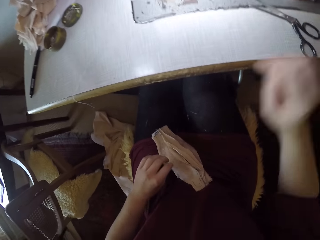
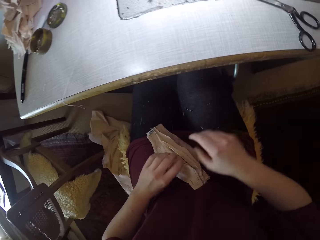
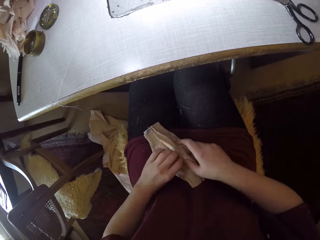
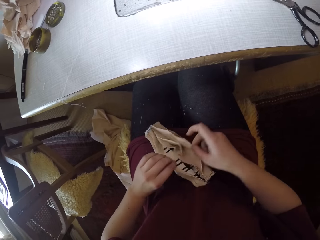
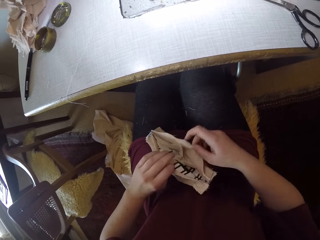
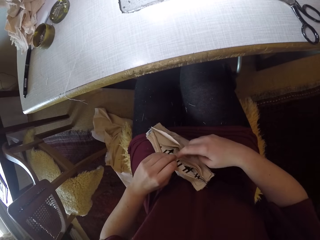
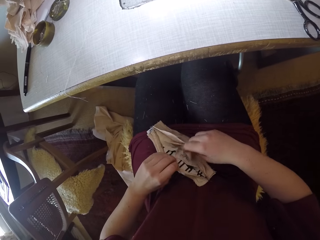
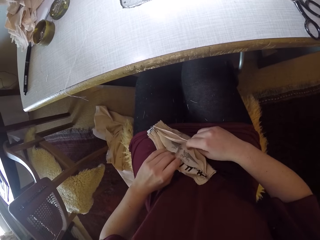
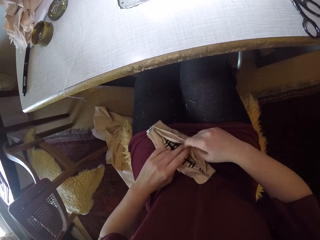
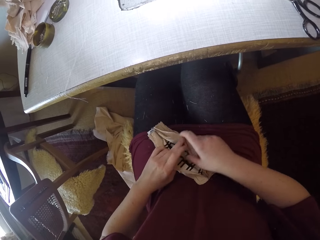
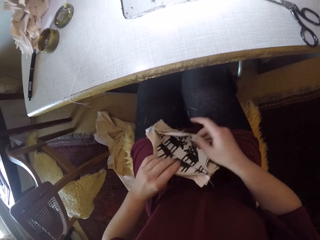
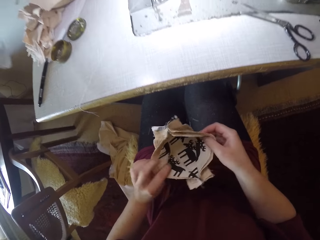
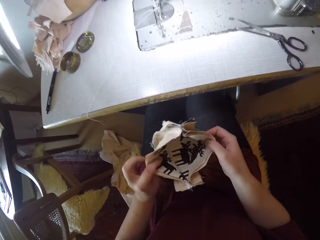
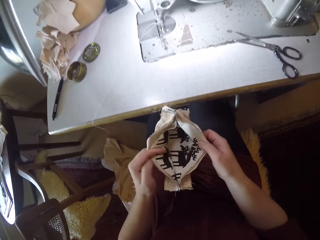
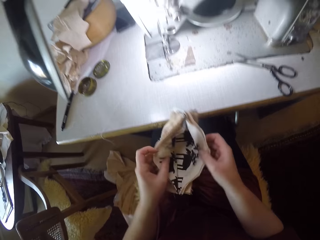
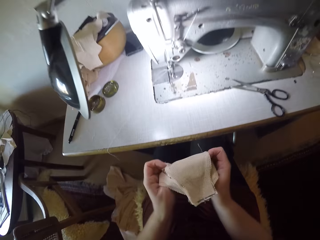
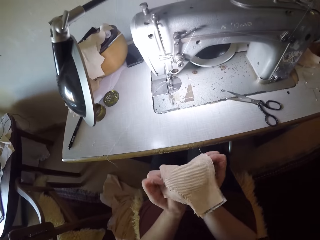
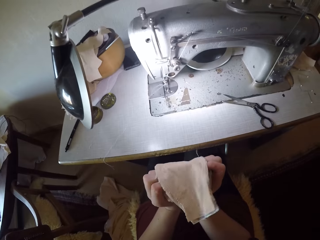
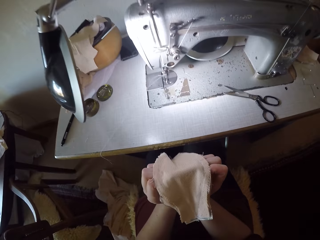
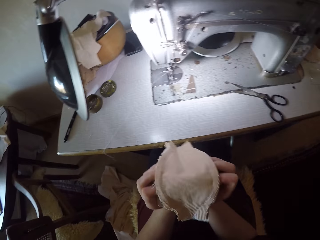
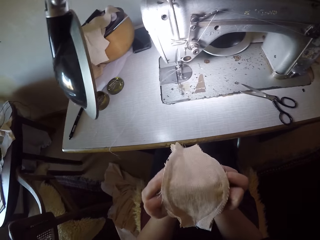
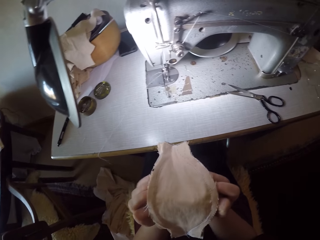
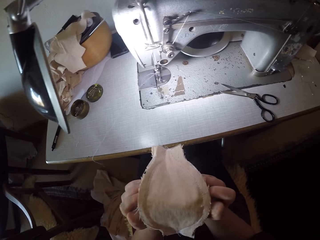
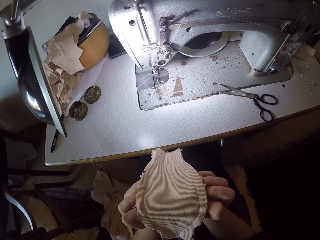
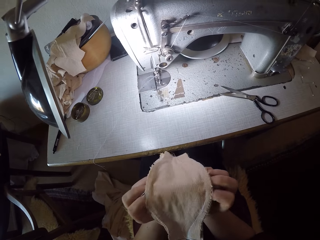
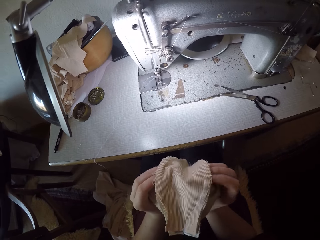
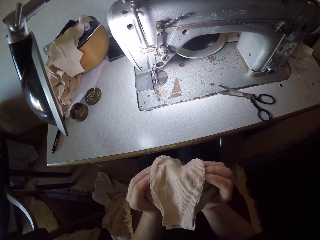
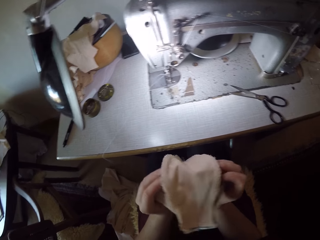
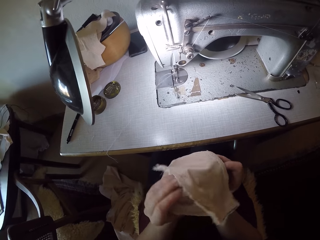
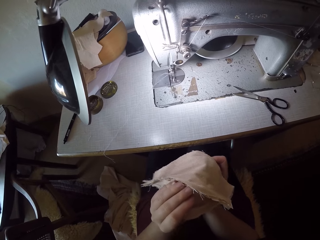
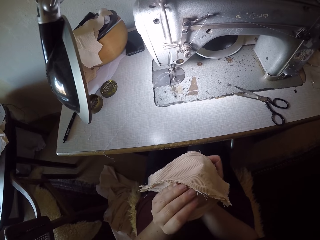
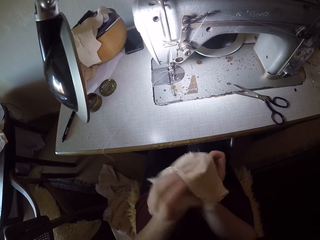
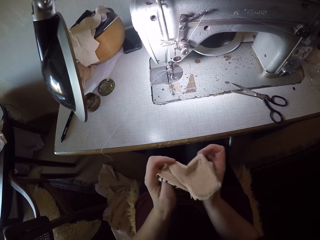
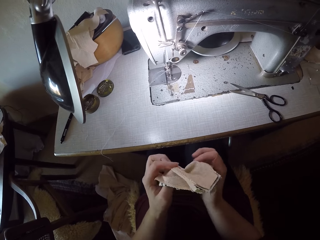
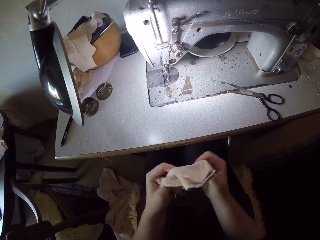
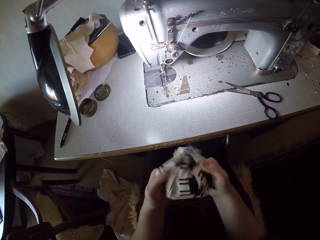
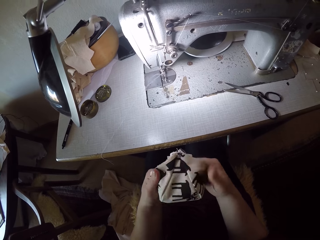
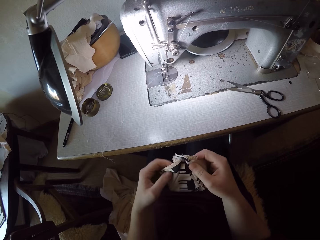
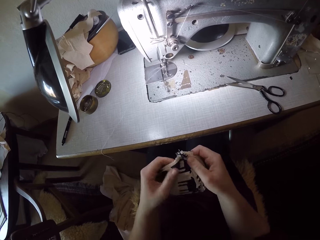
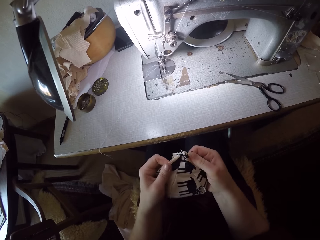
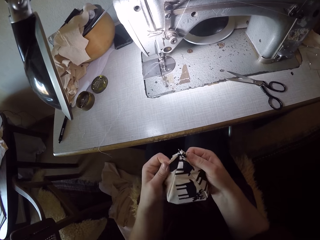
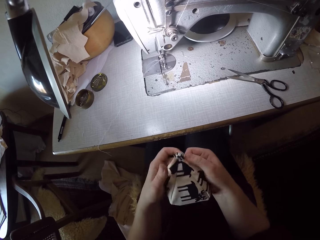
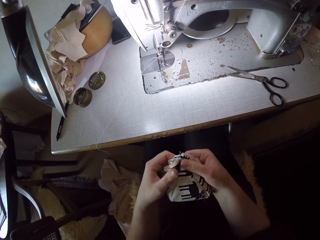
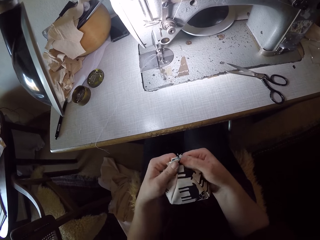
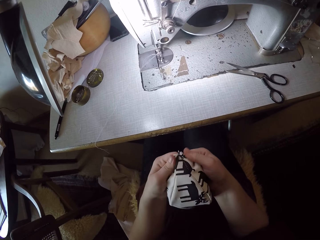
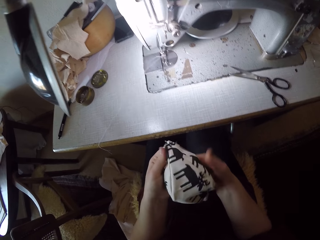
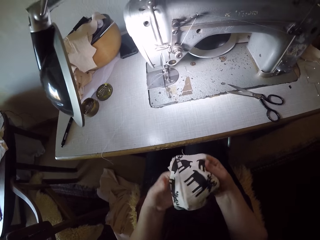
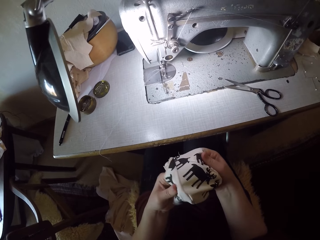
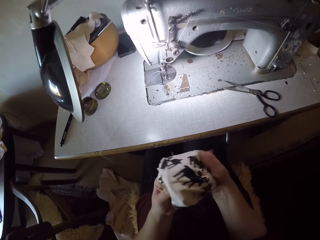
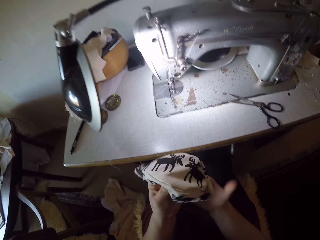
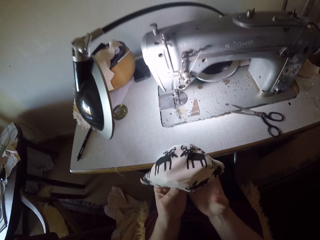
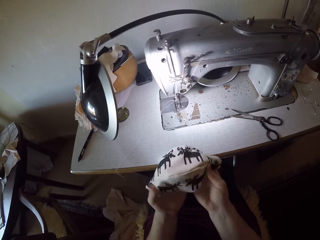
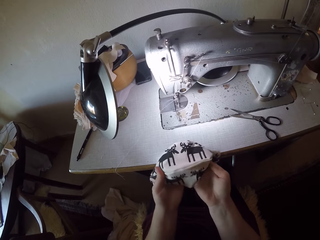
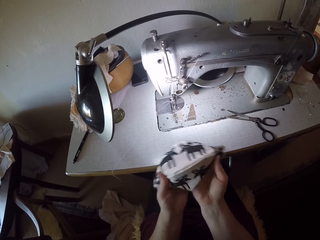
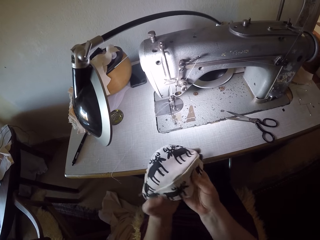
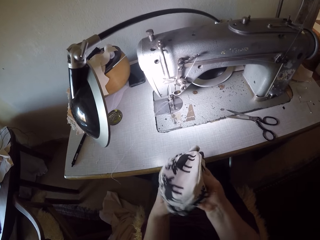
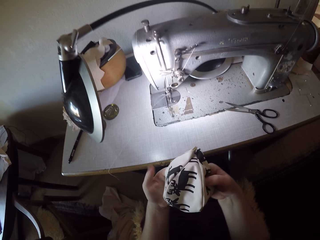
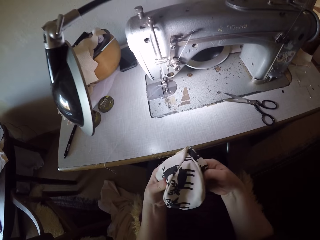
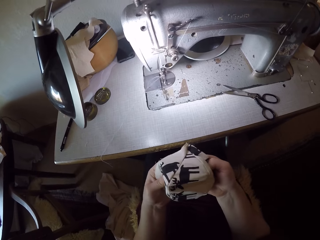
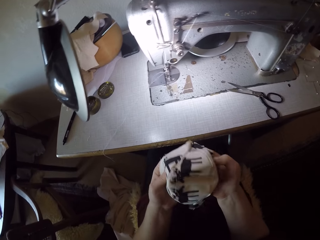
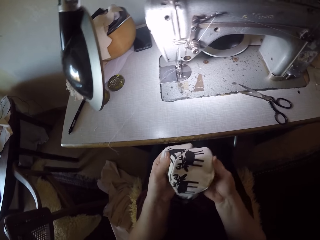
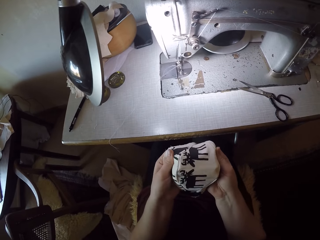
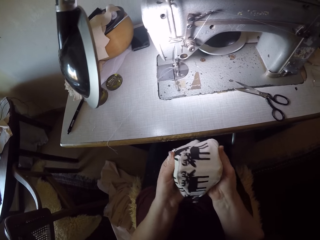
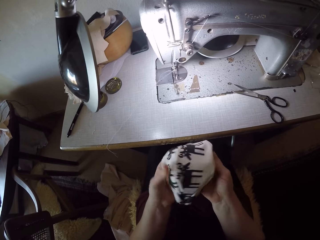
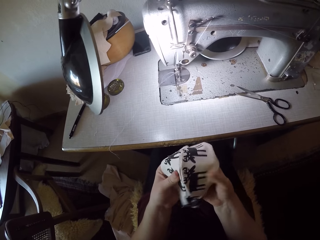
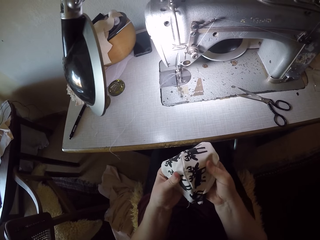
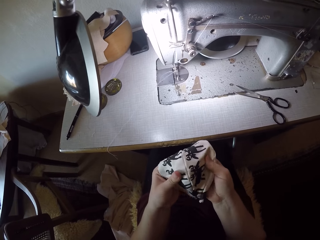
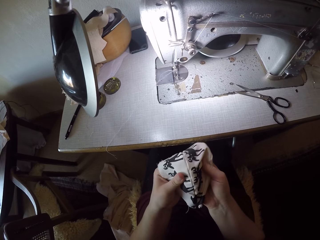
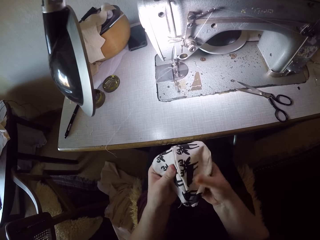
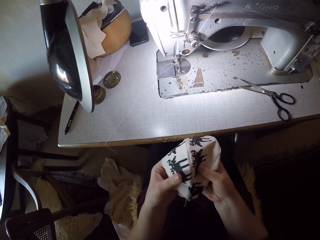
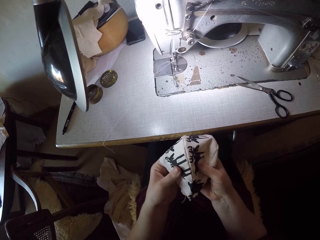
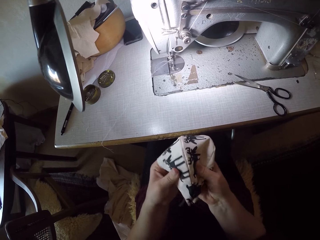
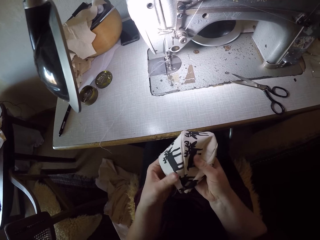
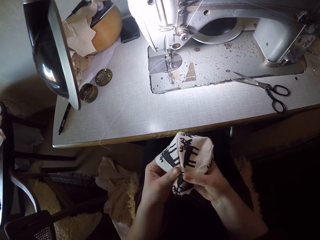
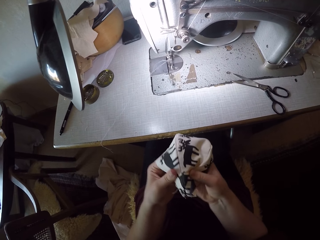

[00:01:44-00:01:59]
The camera wearer drops the scissors on the sewing machine table. He examines the cloth with his hands. He lifts the piece of cloth. He opens the cloth with his hands. He holds the cloth with his hands. He turns the cloth inside out with his hands. He stretches the cloth with his hands.

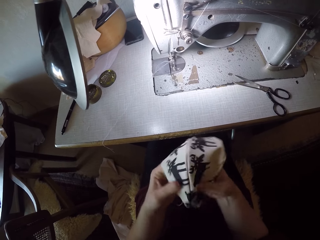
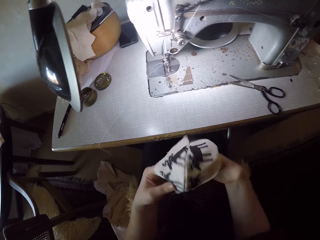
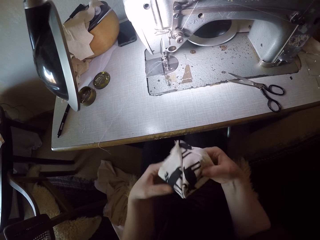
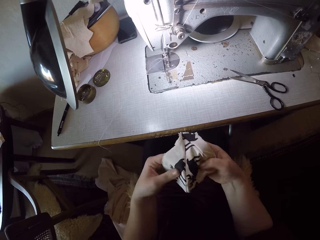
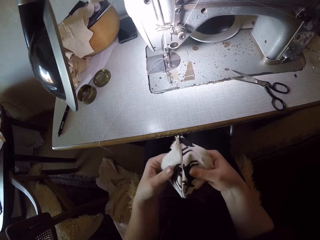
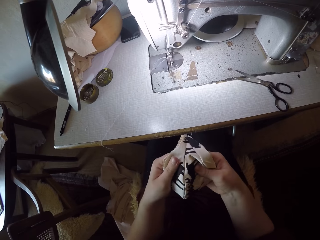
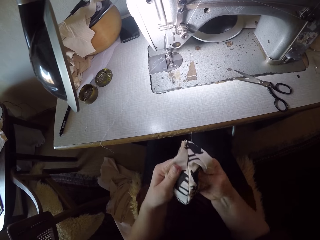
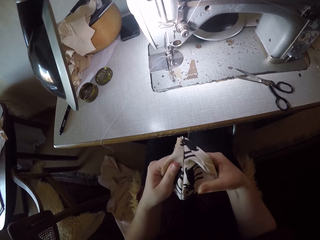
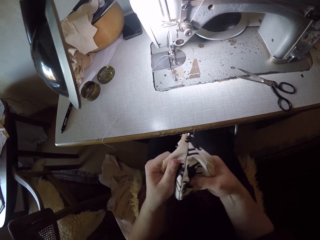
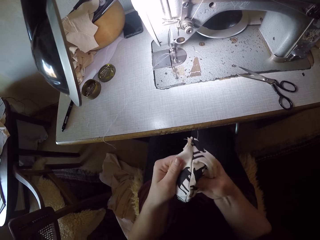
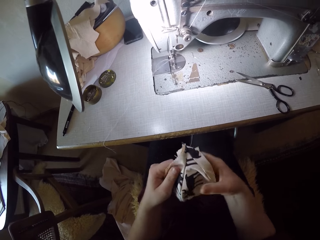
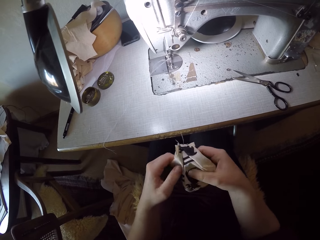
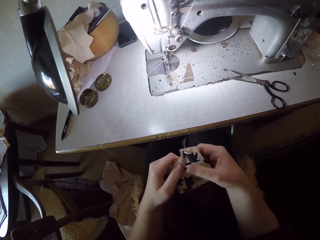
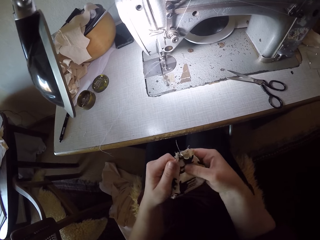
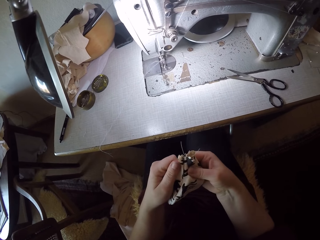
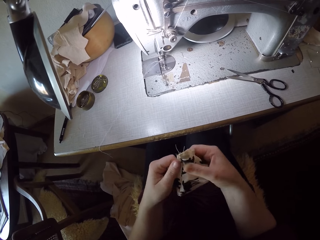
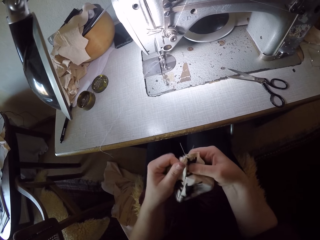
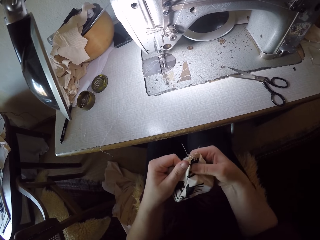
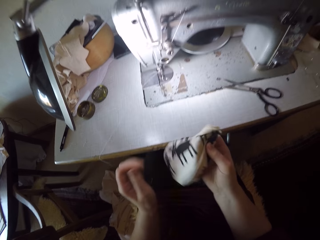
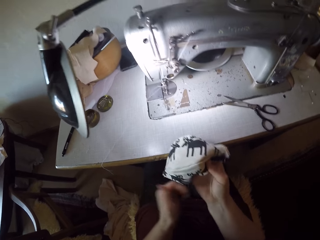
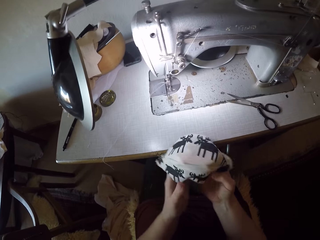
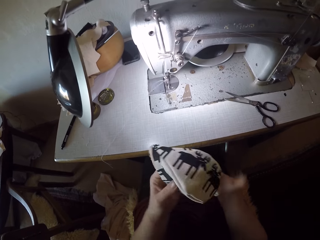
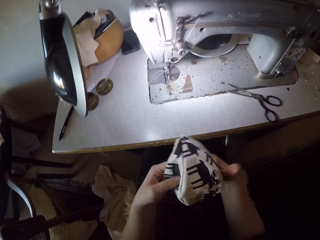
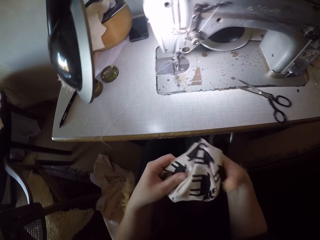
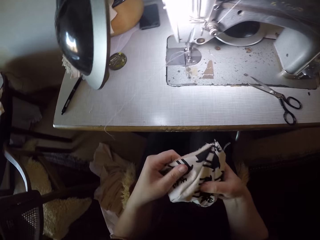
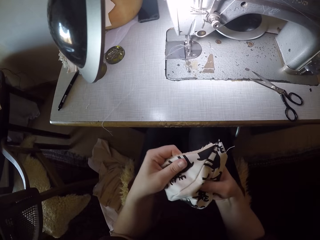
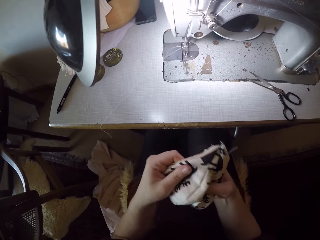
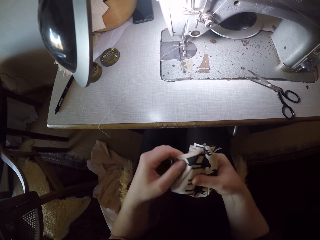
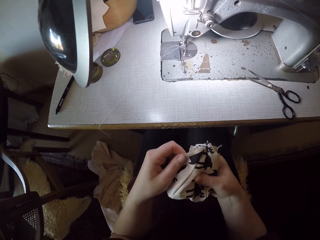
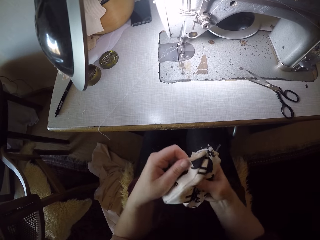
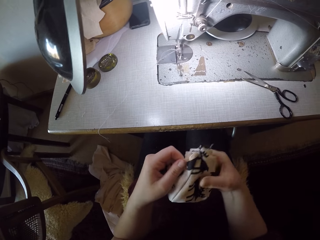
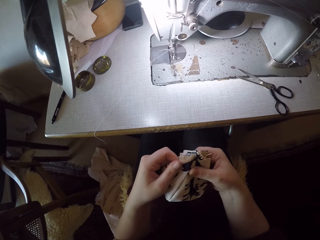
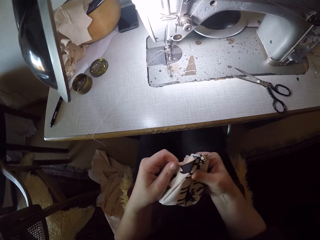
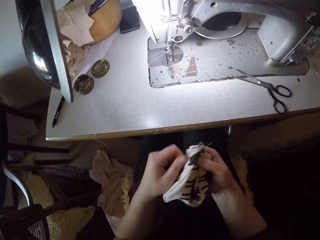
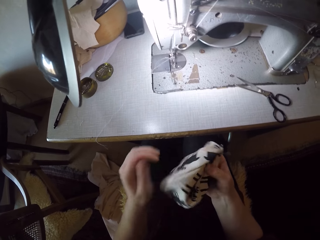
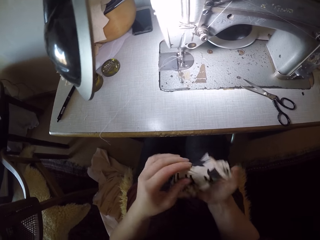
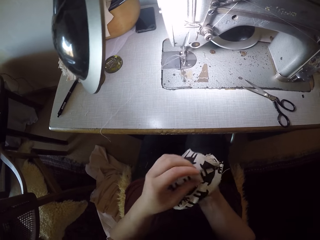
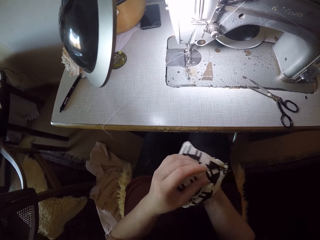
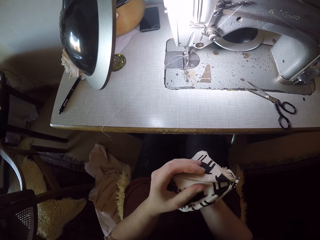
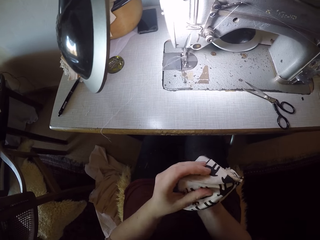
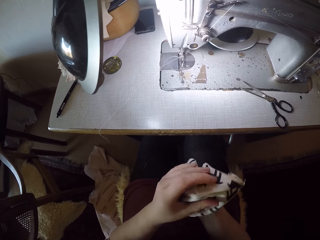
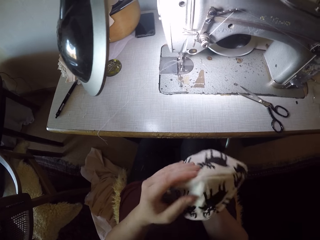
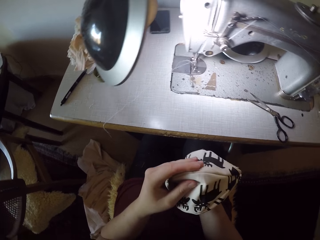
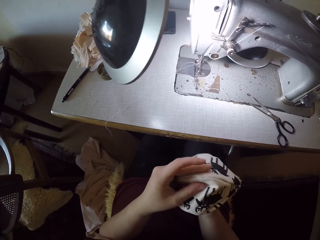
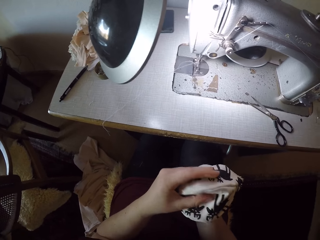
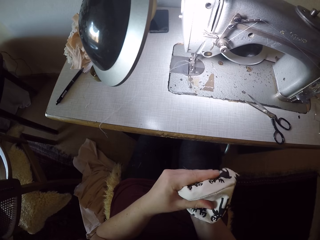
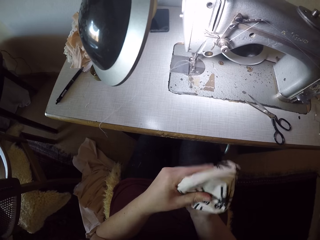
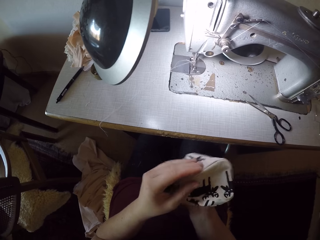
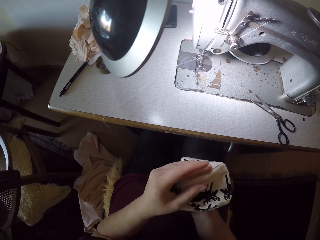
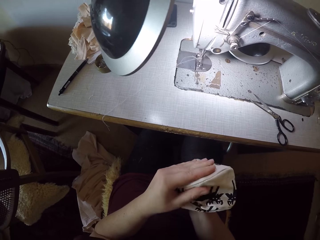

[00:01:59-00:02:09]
The camera wearer passes the cloth to his right hand. He holds the cloth with his hands. He stretches the cloth with his hands. He puts his right hand under the cloth.
